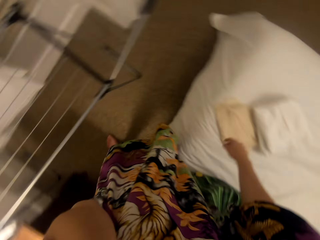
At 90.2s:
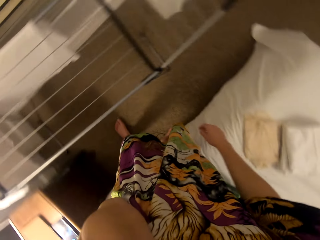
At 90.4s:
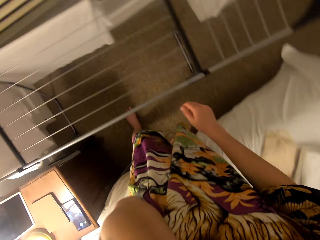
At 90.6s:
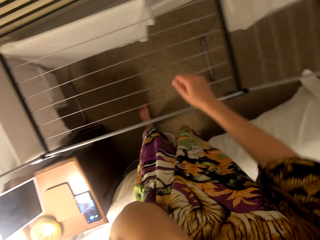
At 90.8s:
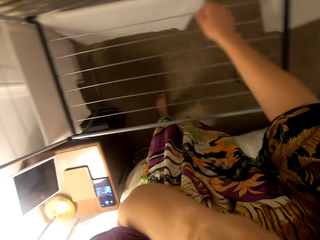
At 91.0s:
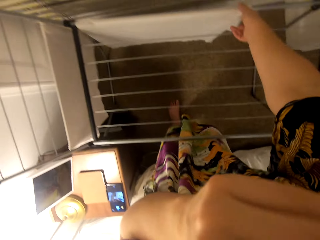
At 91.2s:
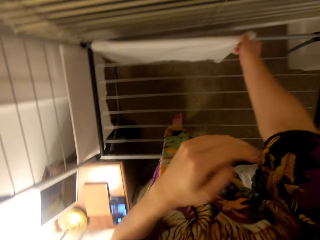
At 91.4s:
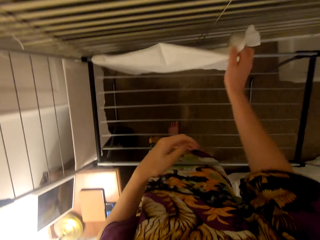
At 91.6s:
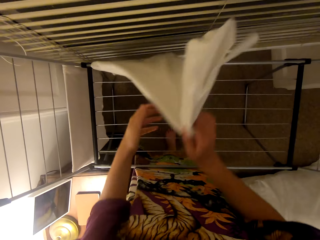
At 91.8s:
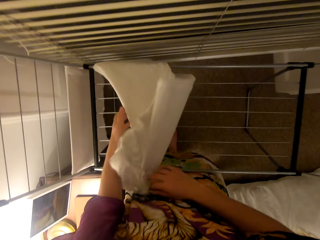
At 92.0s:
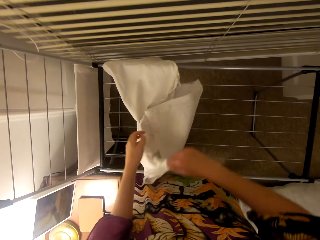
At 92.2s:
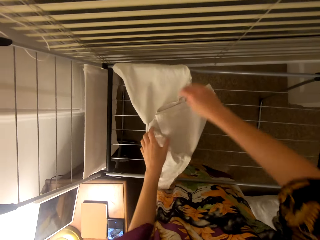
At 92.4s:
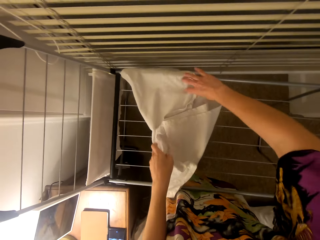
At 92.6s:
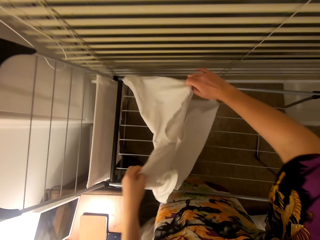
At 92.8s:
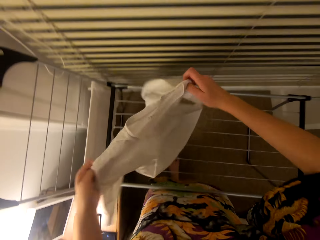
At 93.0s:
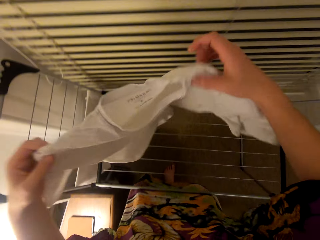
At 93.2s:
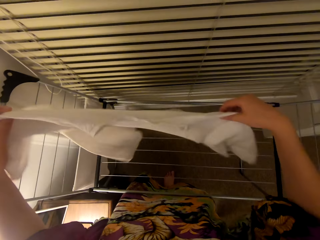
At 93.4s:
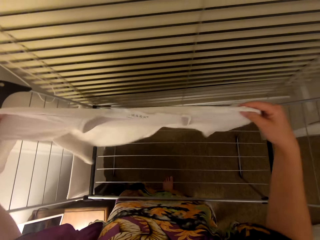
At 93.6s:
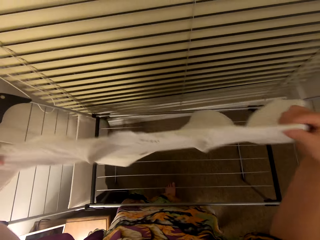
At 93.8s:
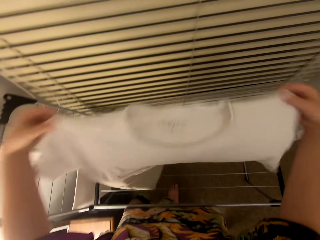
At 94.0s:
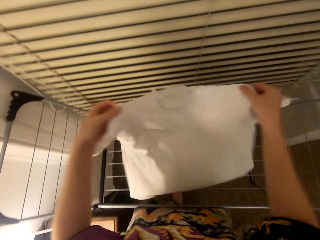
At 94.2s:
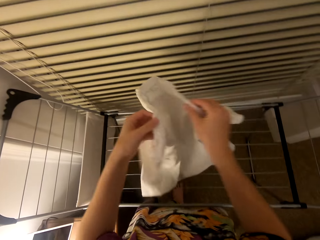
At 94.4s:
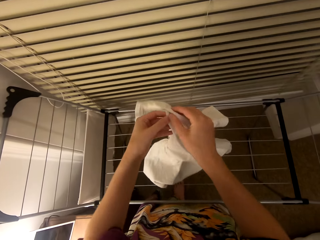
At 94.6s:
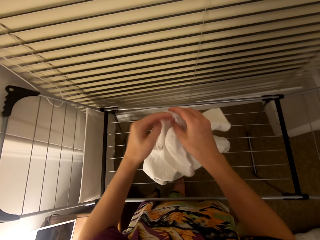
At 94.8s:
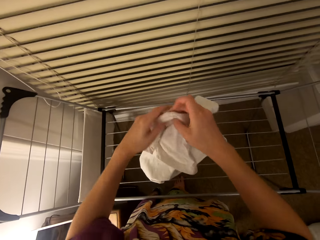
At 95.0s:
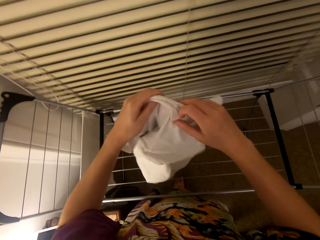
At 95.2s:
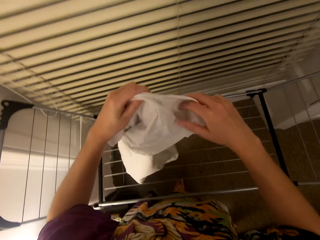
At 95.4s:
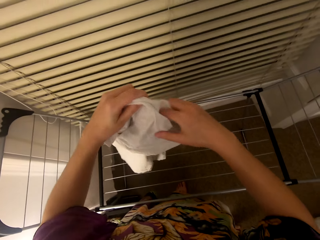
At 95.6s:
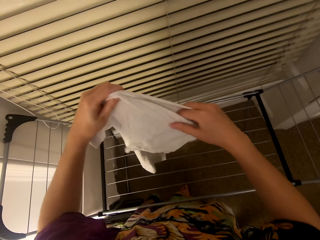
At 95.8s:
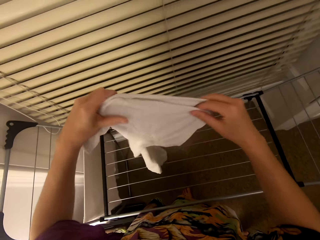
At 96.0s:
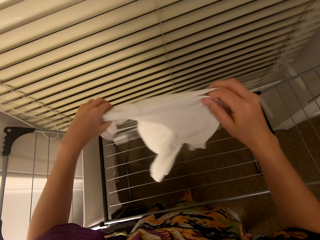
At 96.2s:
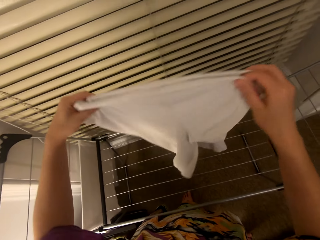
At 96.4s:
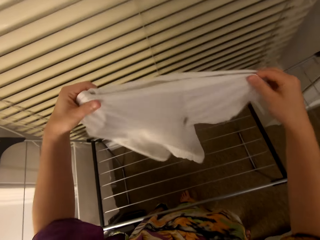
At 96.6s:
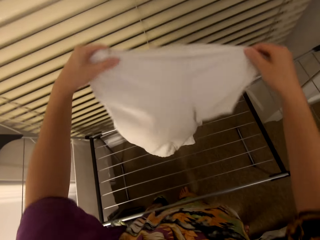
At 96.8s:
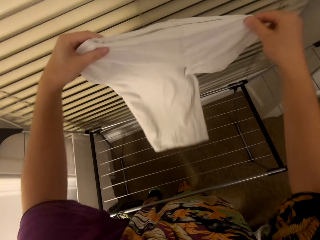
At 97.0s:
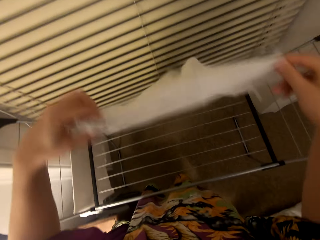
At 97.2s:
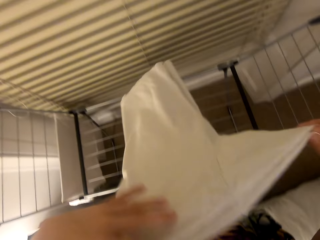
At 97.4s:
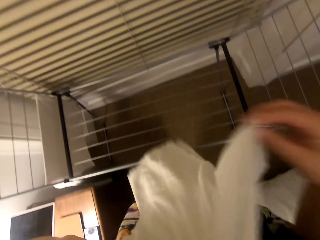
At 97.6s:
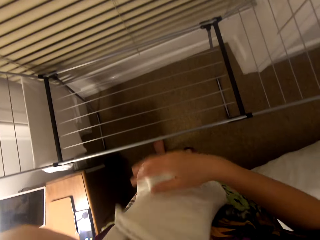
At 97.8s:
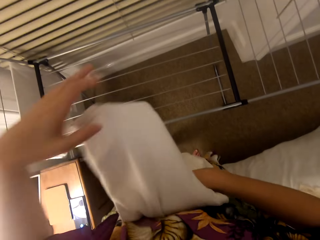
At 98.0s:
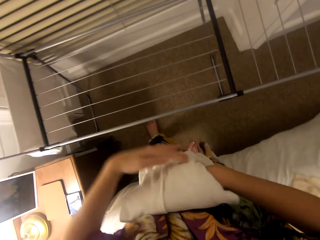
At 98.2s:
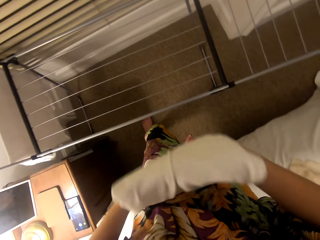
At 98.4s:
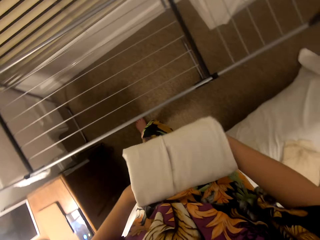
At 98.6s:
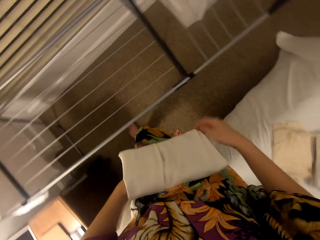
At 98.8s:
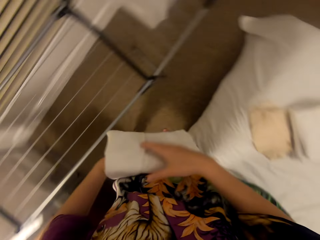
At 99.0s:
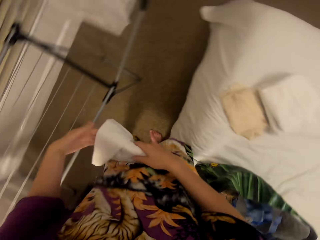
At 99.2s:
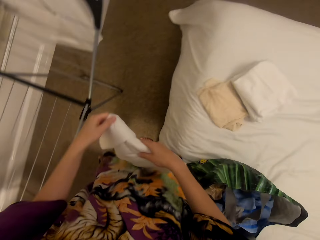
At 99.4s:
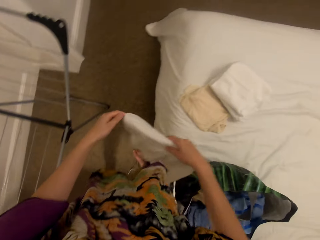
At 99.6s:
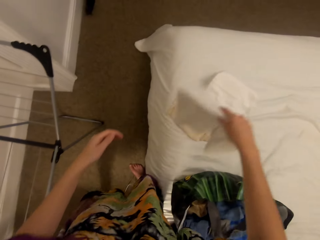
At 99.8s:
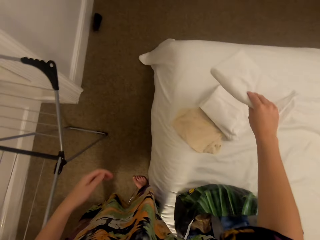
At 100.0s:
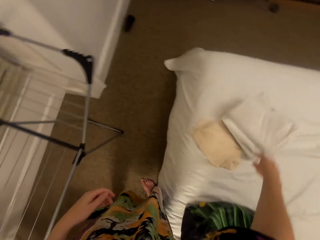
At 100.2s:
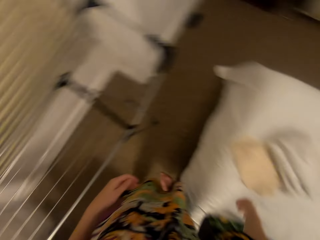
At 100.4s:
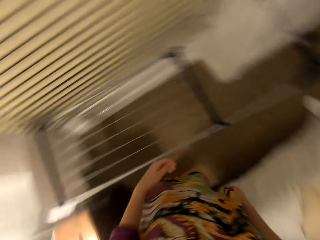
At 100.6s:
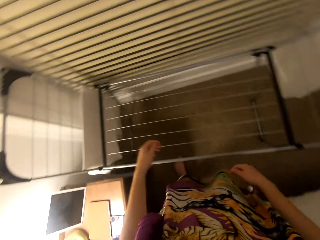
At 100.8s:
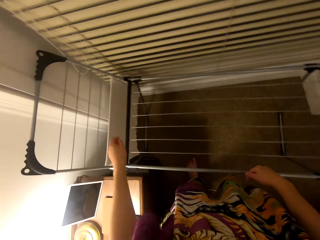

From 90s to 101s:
The camera wearer puts a hand up. They put the t-shirt on the bed. They fold the t-shirt. They put the t-shirt on the bed.

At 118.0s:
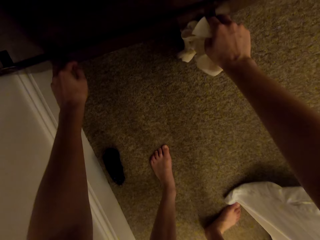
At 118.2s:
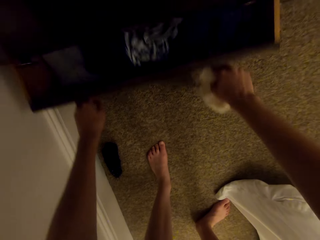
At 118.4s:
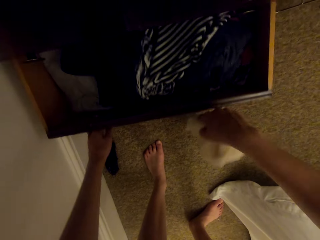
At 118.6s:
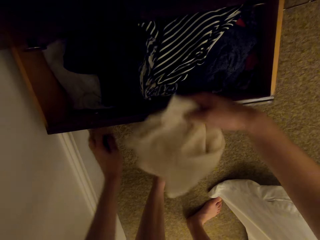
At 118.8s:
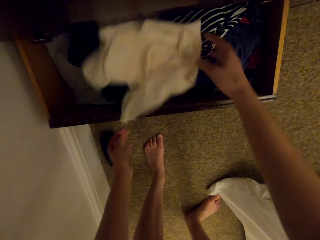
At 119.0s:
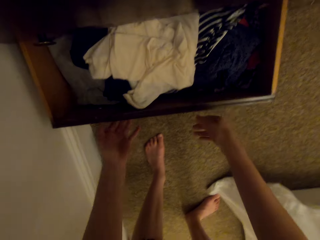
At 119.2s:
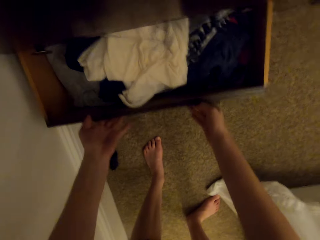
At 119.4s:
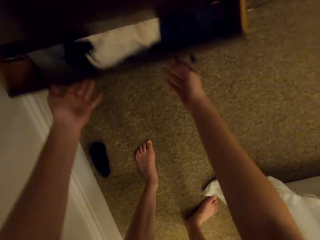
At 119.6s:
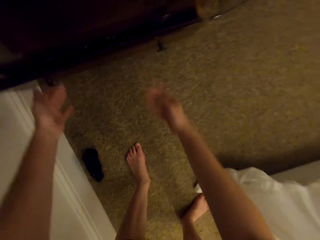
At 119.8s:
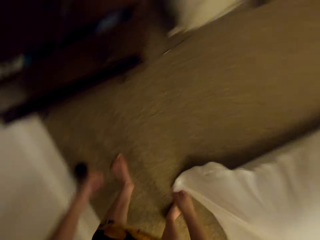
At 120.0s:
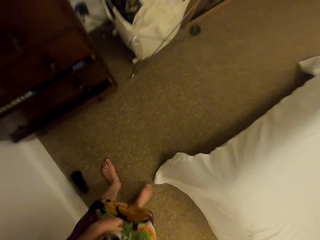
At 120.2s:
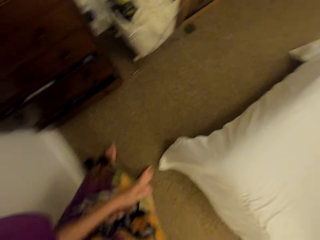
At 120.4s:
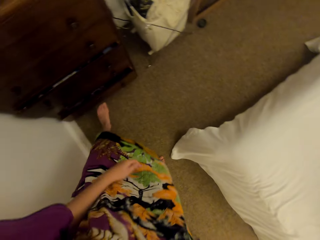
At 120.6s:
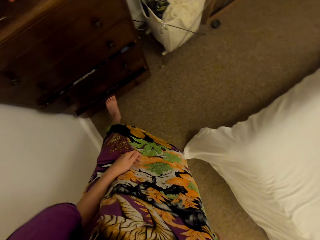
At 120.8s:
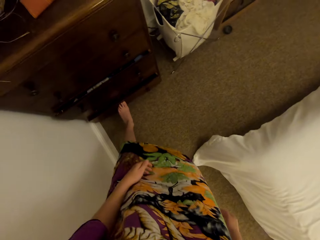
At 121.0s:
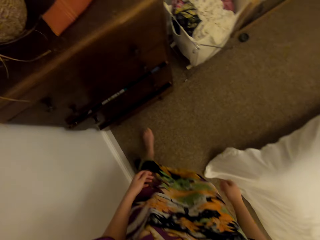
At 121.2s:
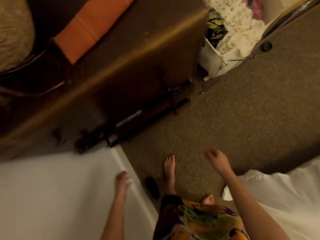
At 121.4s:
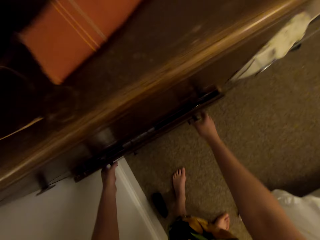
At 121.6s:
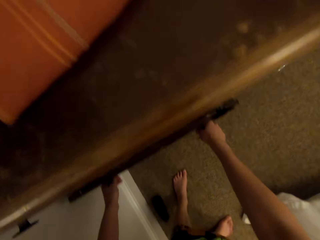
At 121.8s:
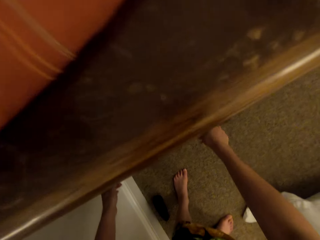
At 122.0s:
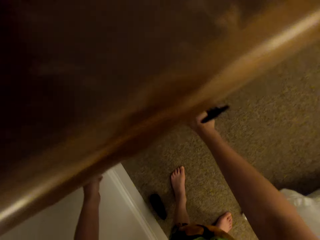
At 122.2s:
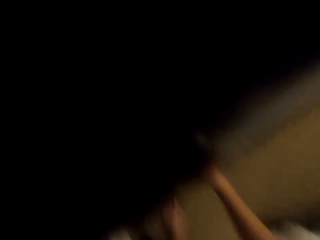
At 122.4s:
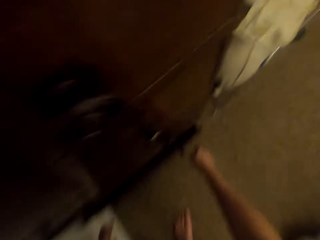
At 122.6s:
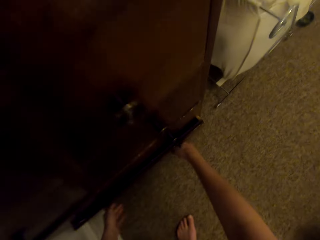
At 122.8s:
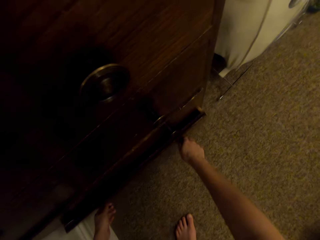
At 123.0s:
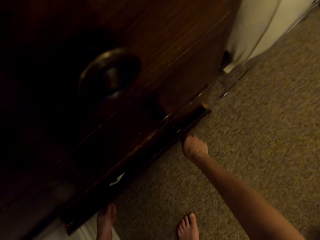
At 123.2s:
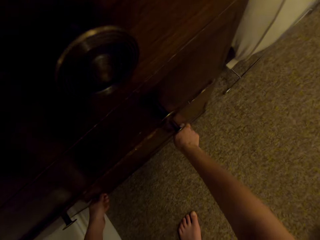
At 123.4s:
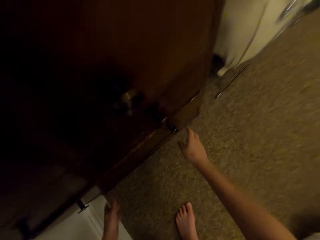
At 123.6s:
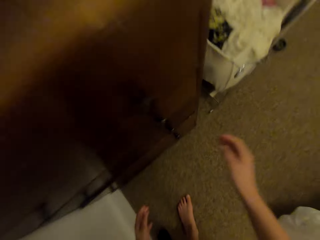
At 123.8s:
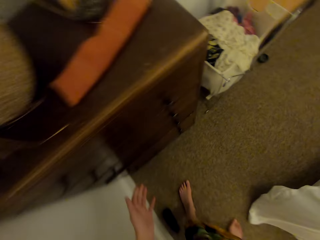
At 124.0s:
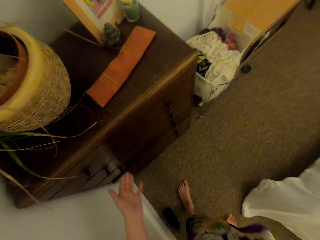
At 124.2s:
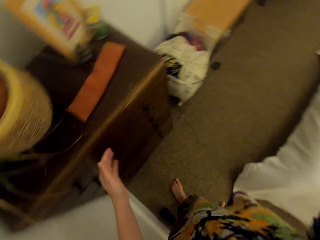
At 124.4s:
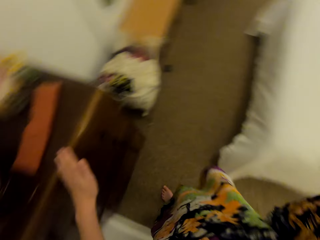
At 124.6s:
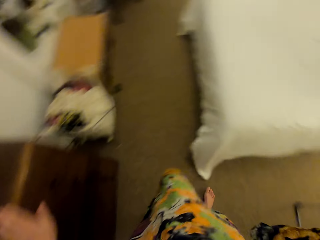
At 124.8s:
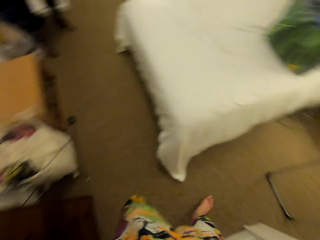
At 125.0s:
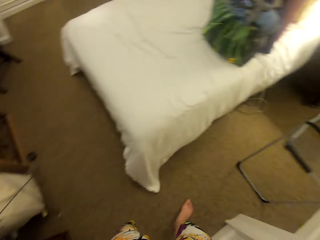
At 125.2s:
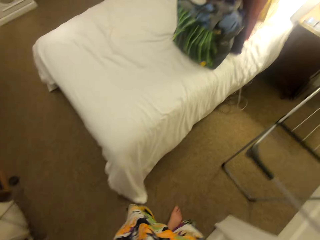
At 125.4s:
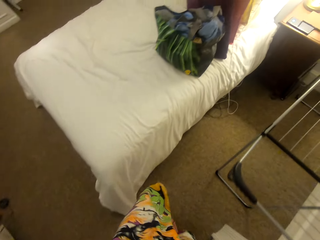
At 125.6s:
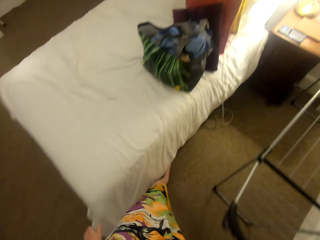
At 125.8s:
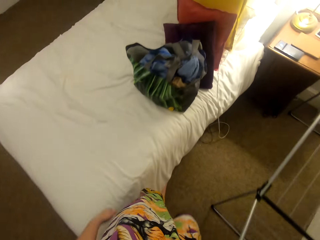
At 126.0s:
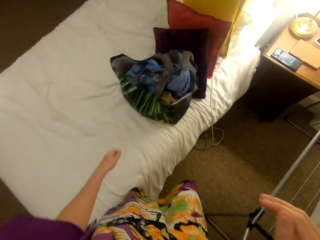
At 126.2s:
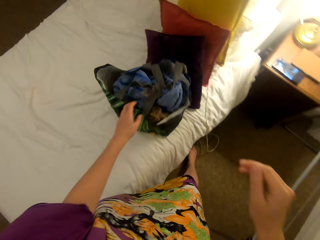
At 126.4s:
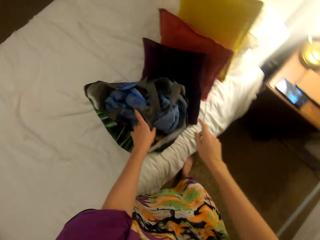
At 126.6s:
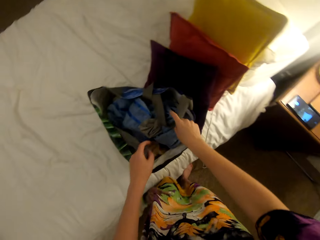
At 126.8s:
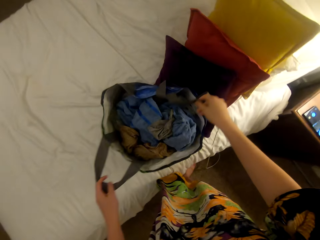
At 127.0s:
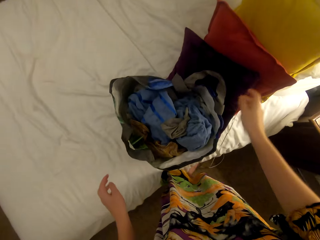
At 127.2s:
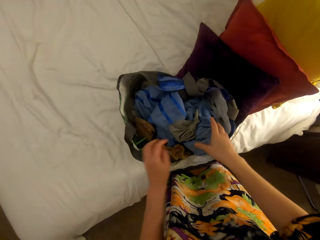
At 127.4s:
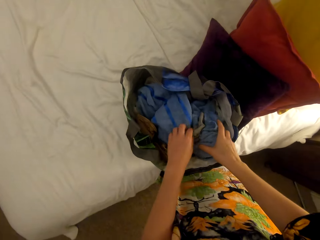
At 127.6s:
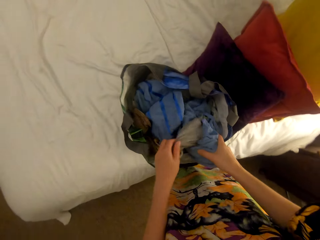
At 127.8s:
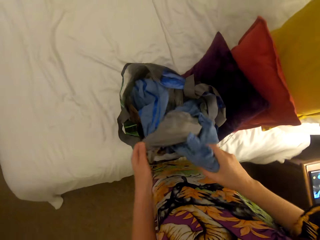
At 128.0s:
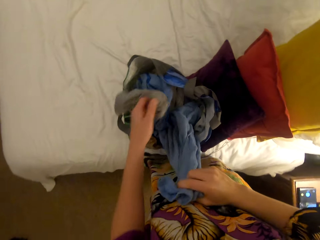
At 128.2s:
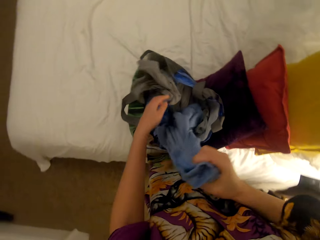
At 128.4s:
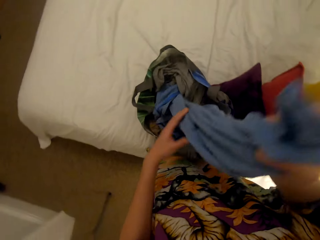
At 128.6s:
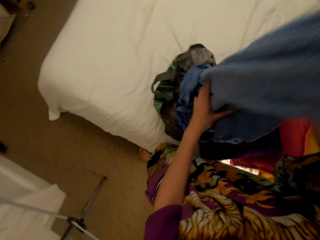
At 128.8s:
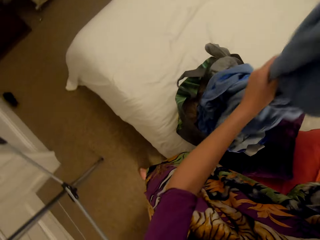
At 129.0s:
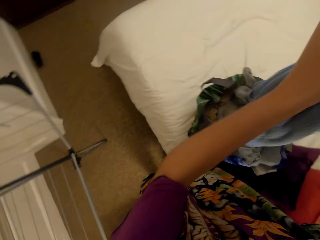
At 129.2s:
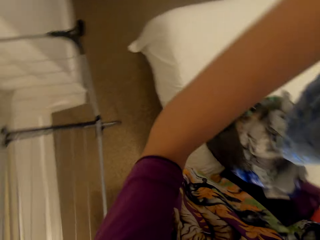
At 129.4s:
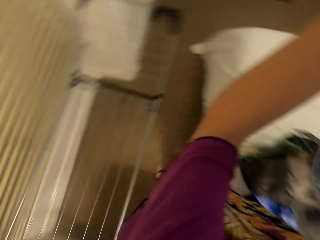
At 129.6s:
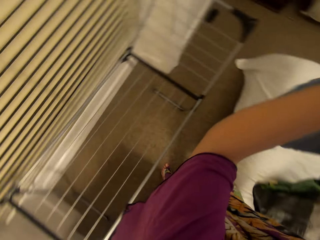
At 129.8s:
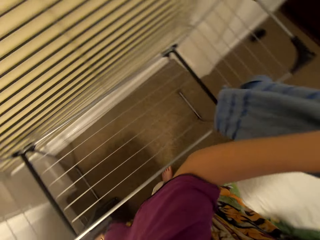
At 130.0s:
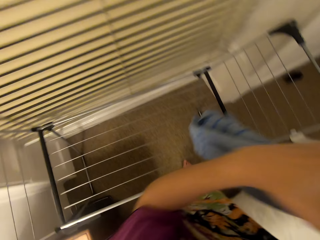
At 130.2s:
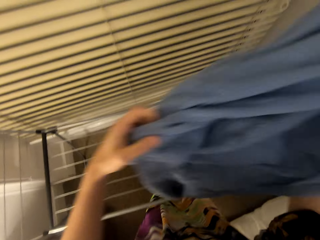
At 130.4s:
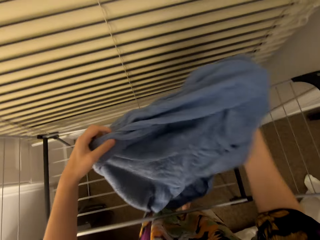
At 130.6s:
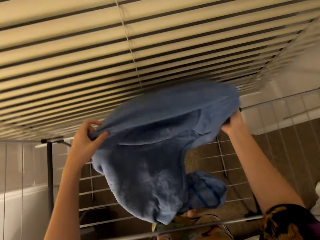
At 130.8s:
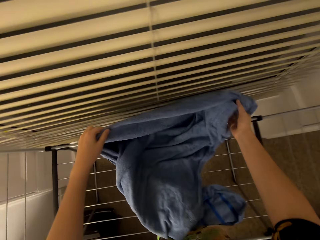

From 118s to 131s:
The camera wearer opens the drawer. They put the cloth in the drawer. They close the drawer. They open the drawer. They close the drawer. They pick up a towel from the bag.
